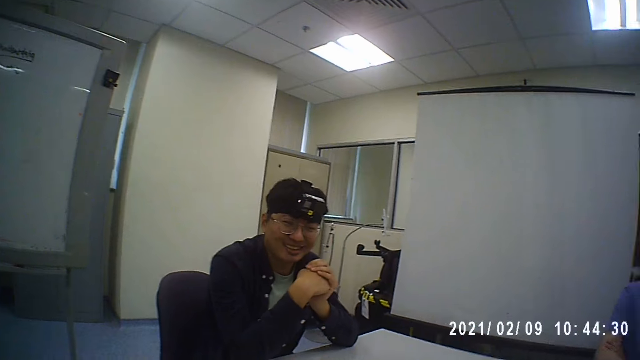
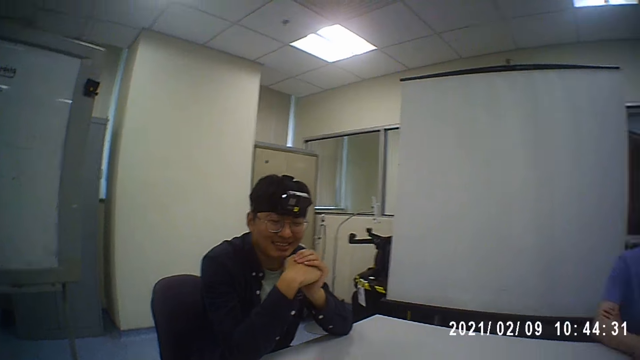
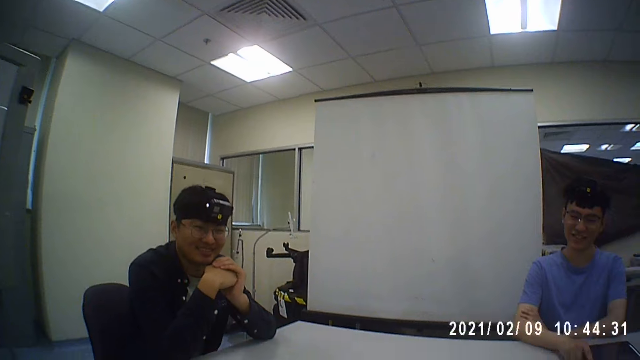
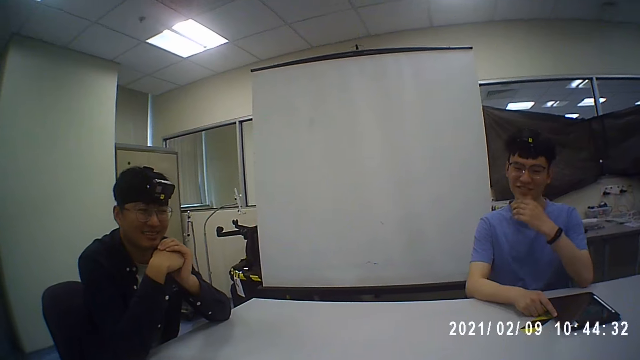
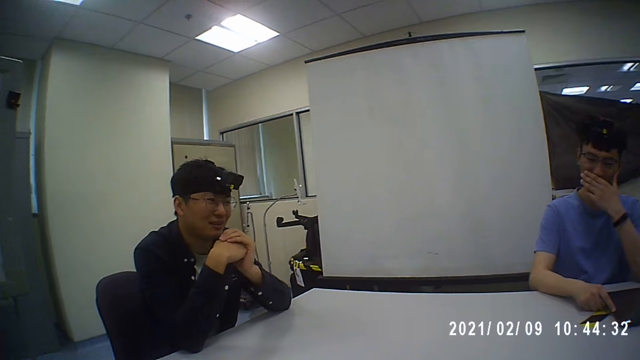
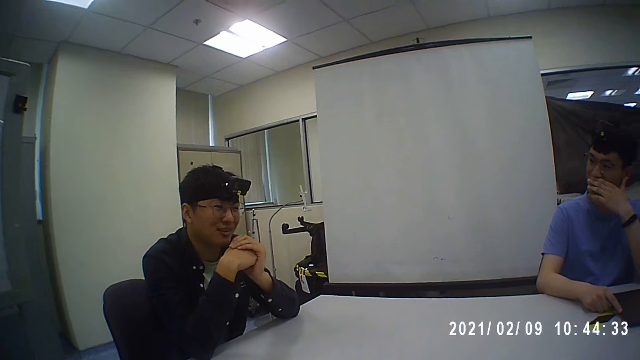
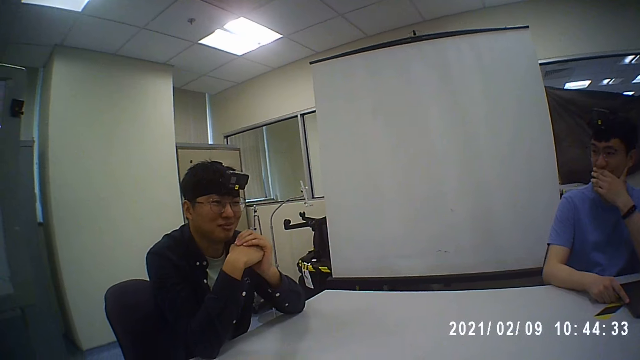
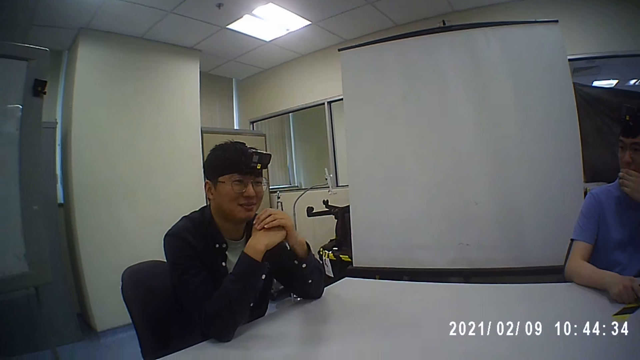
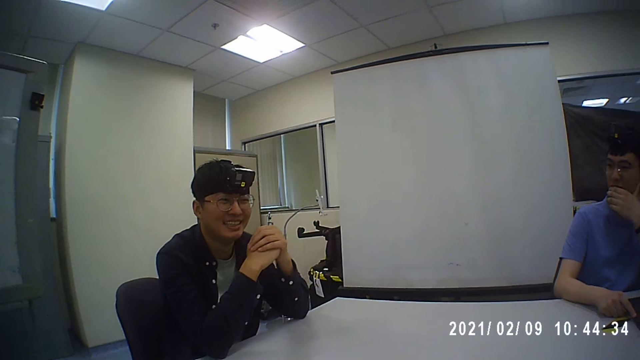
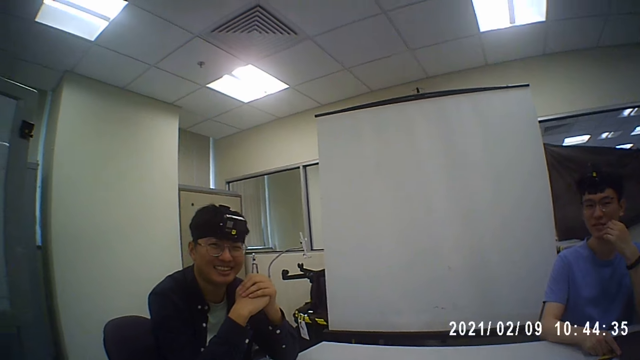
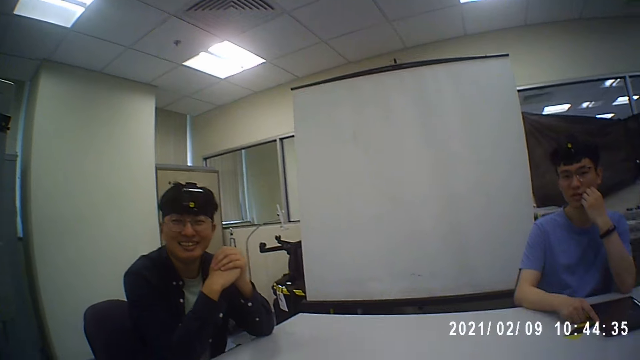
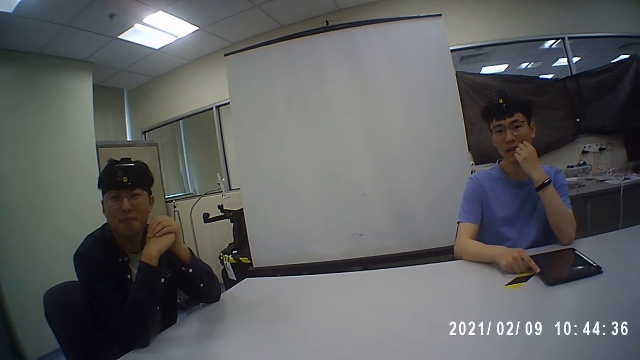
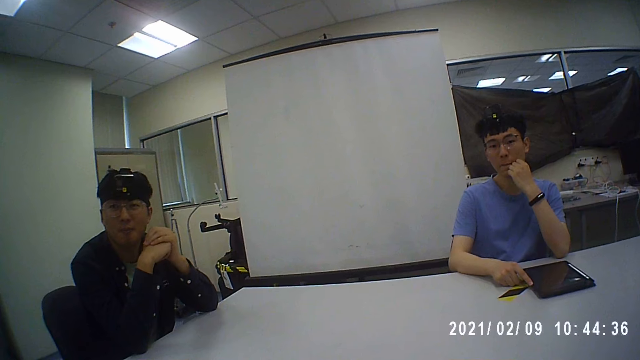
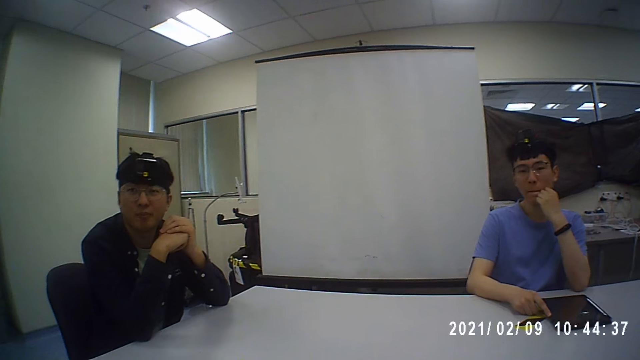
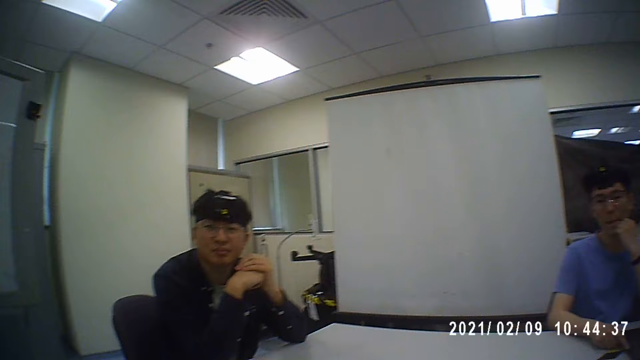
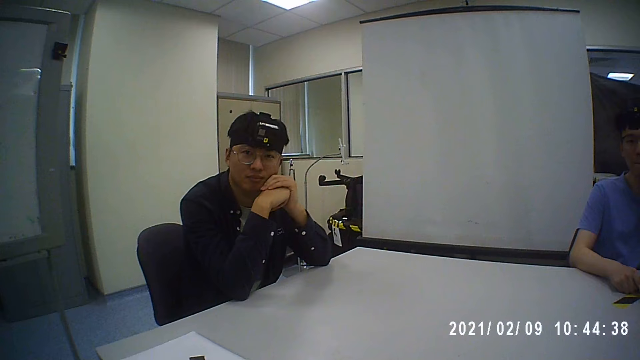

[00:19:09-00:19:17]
A person holds his mouth.

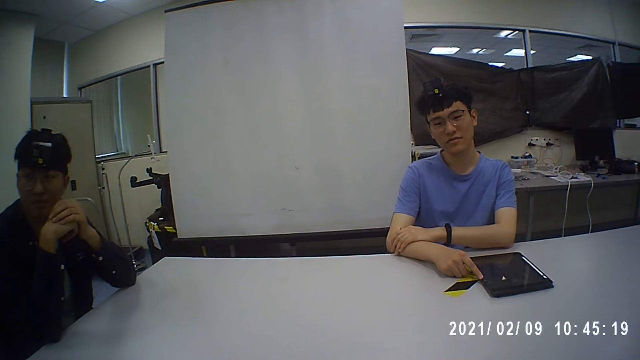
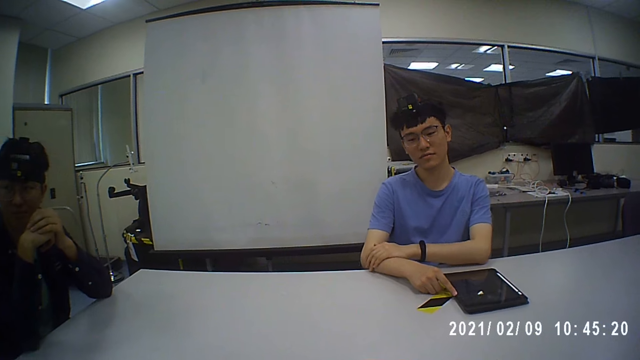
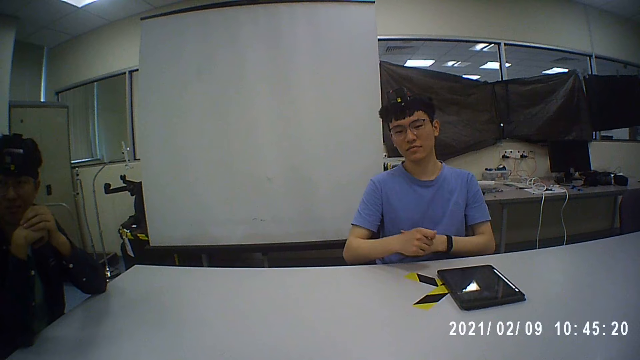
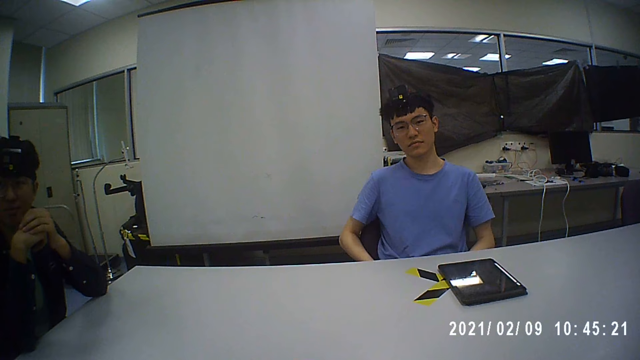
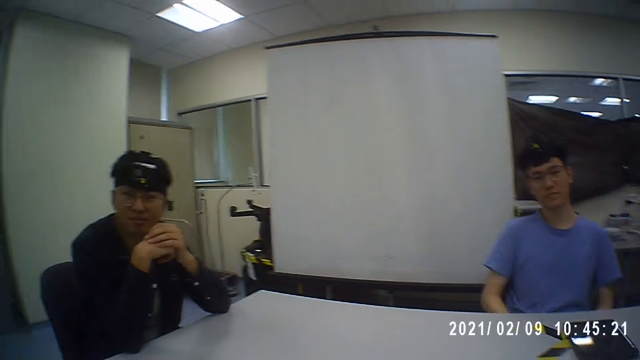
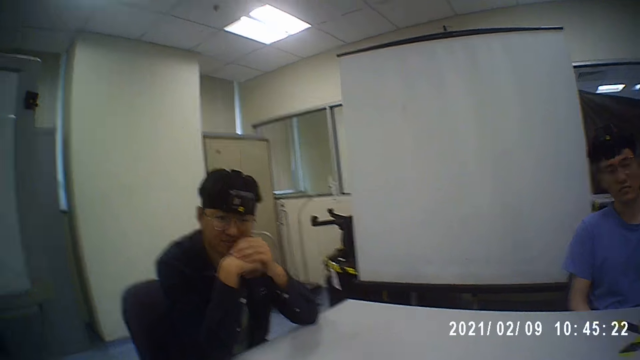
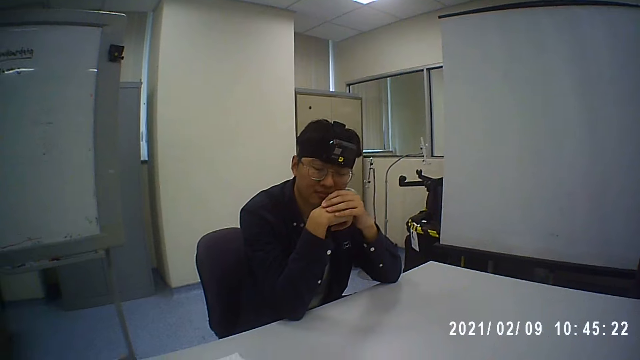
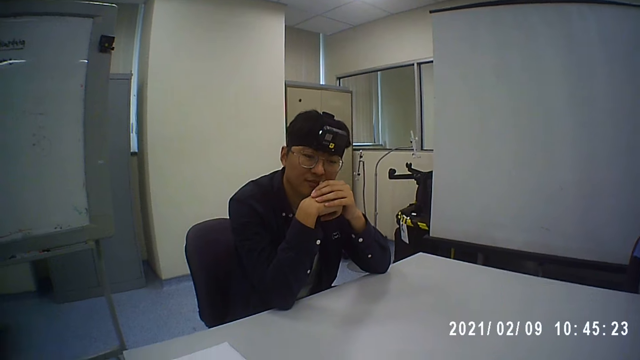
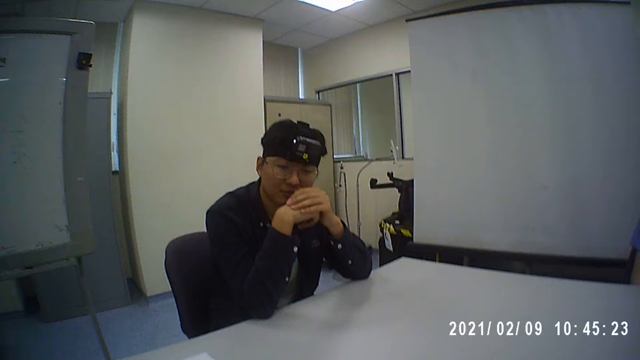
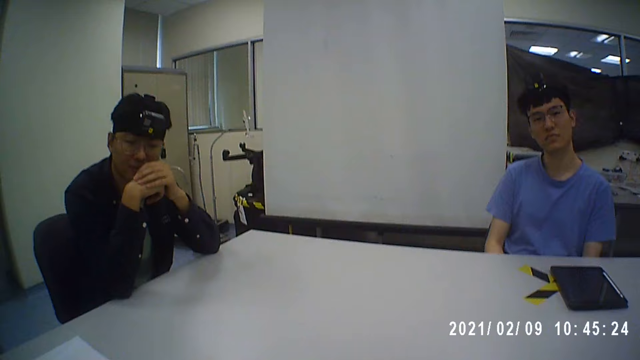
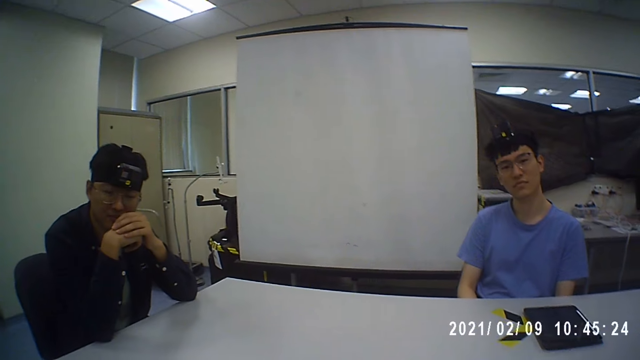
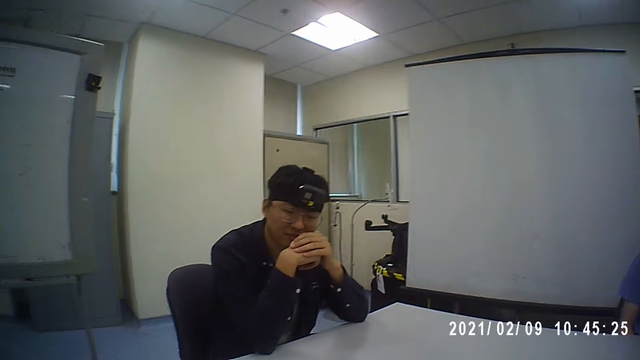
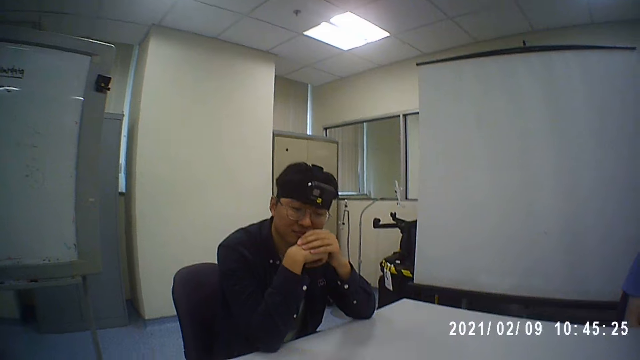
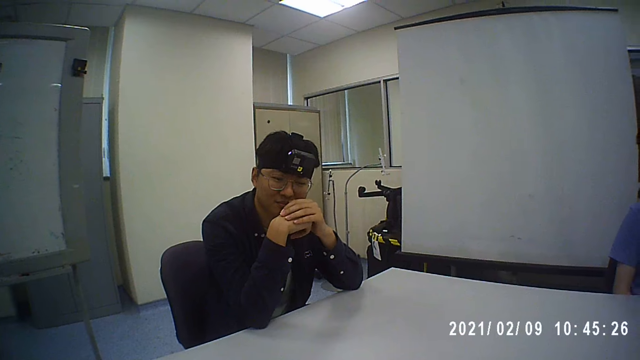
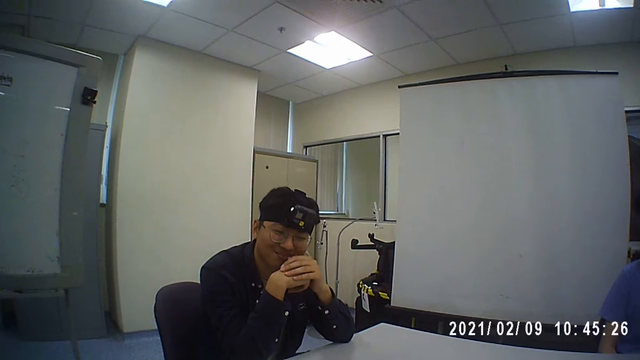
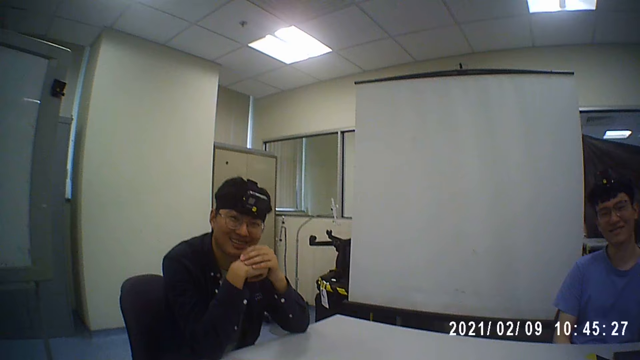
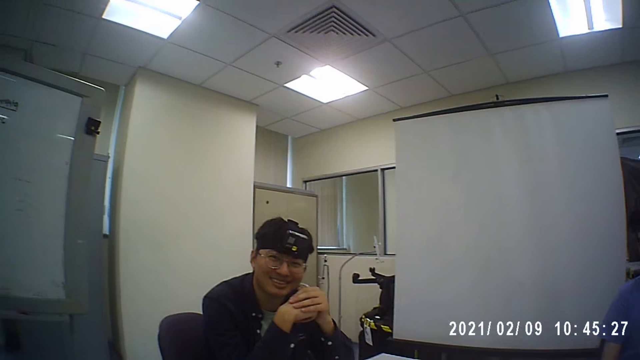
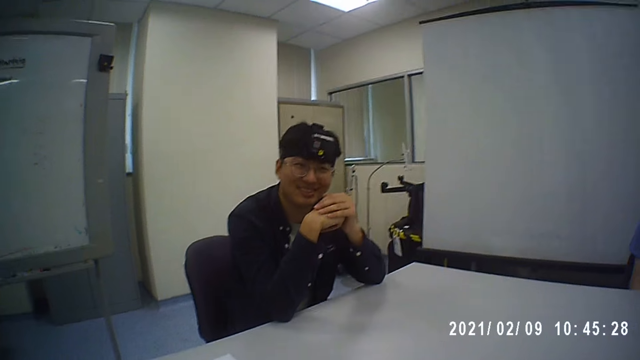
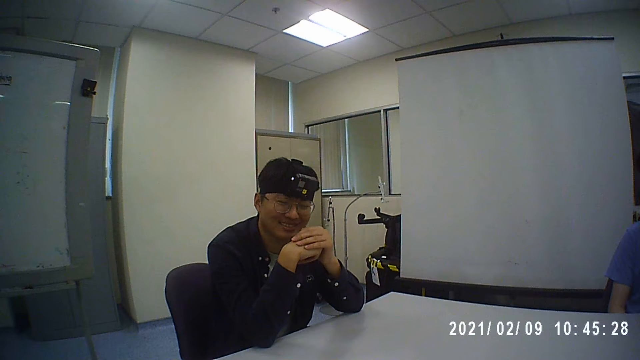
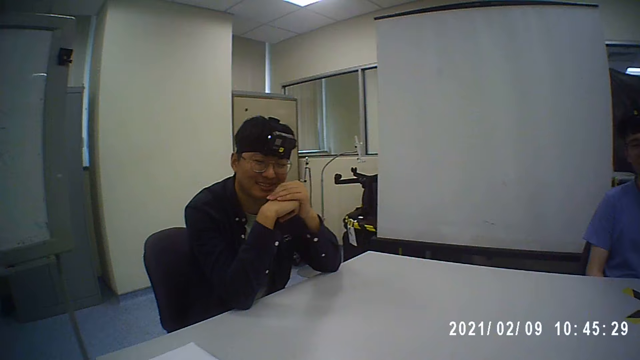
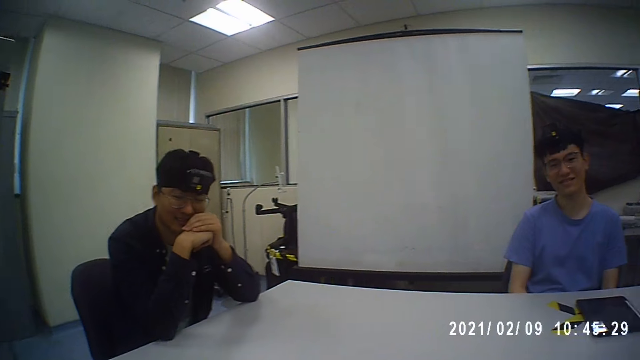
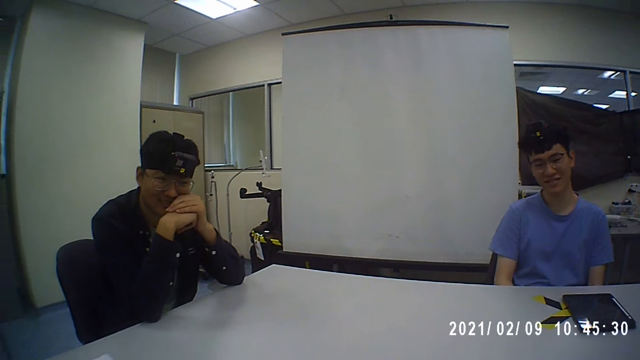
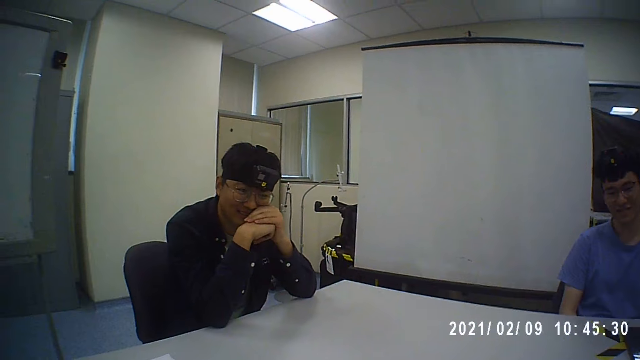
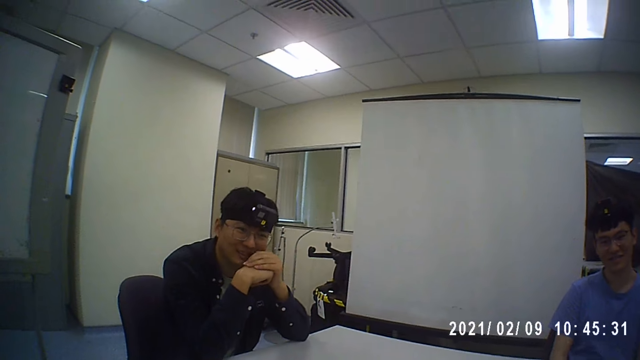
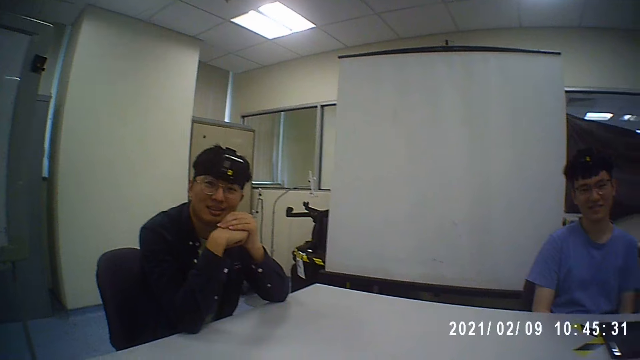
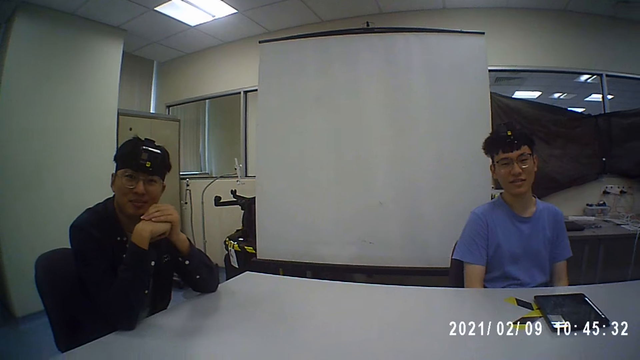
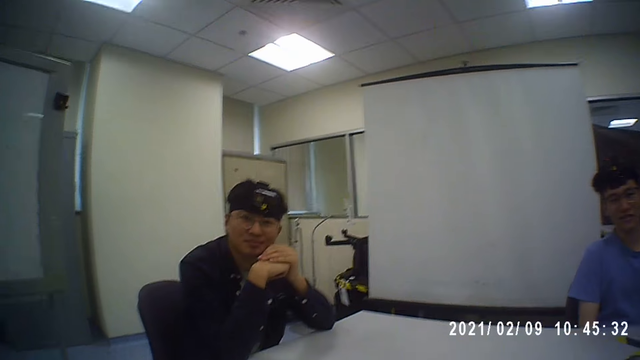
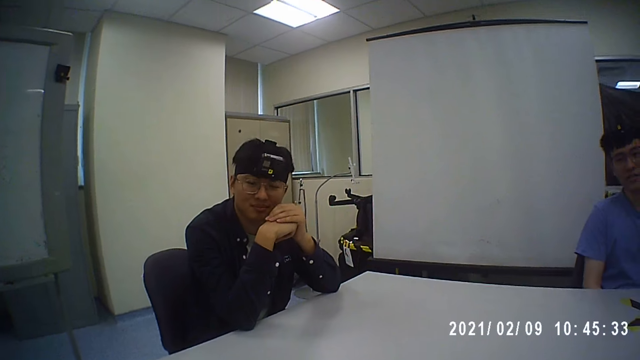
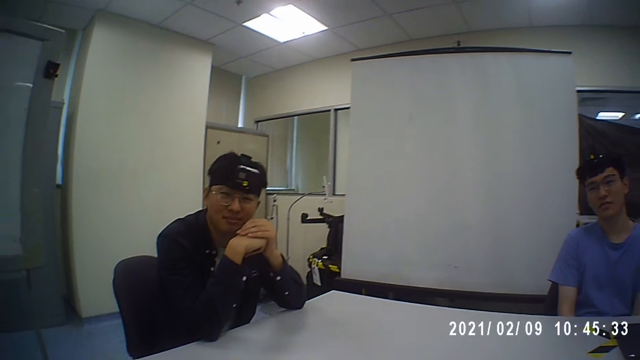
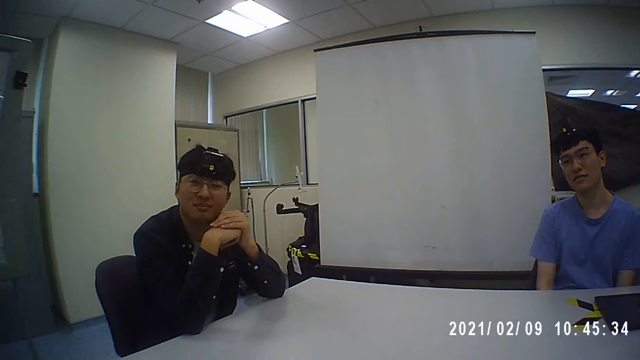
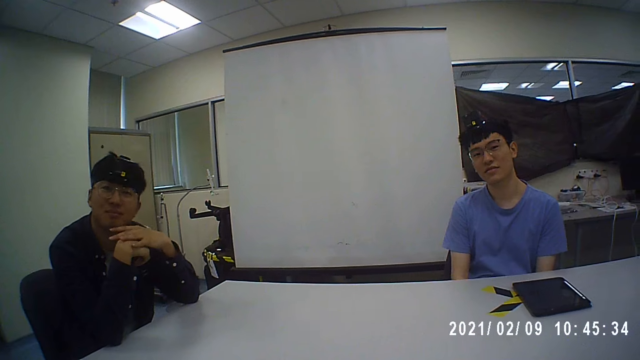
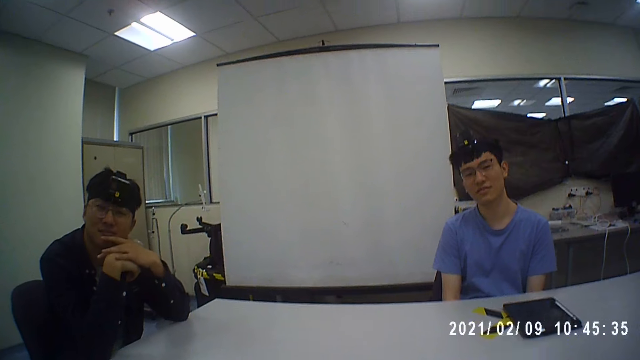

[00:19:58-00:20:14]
The person drops his hands.
